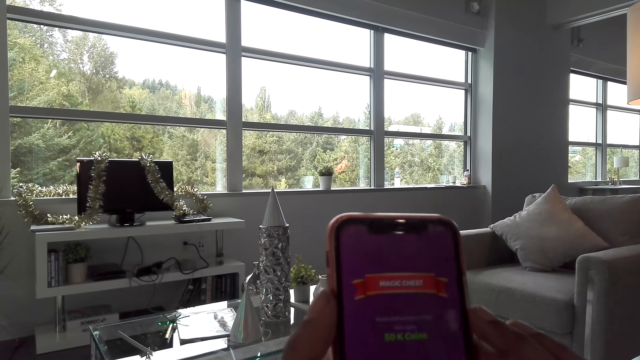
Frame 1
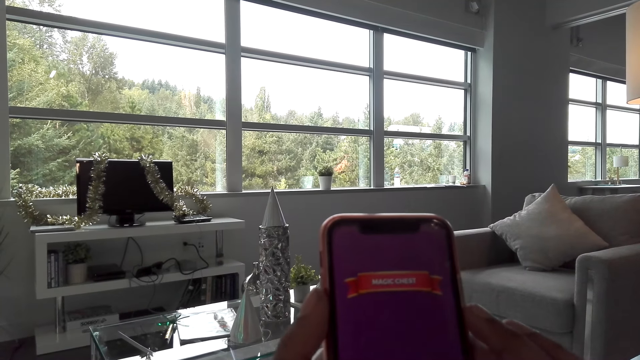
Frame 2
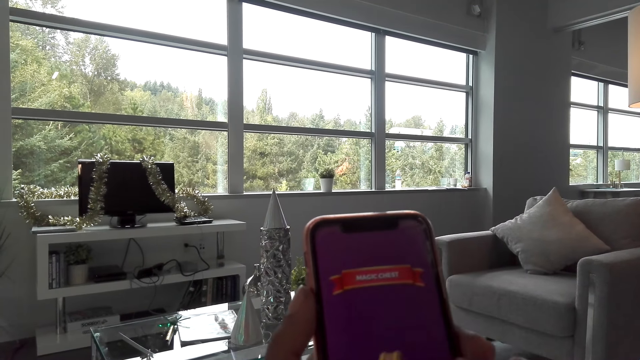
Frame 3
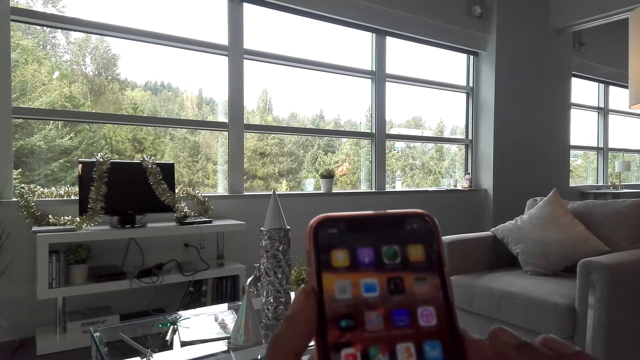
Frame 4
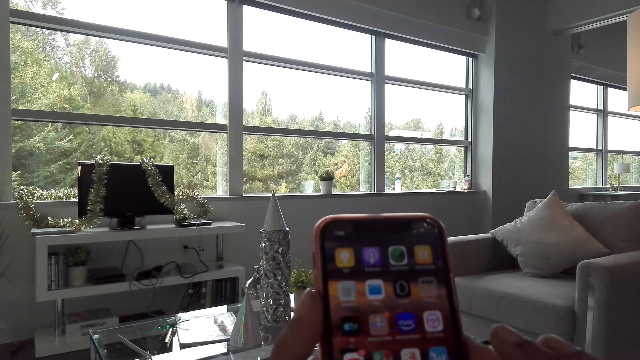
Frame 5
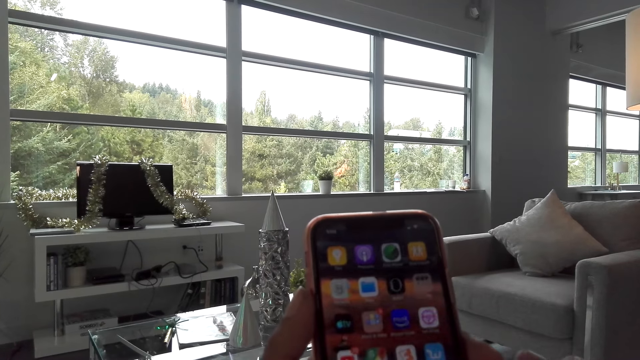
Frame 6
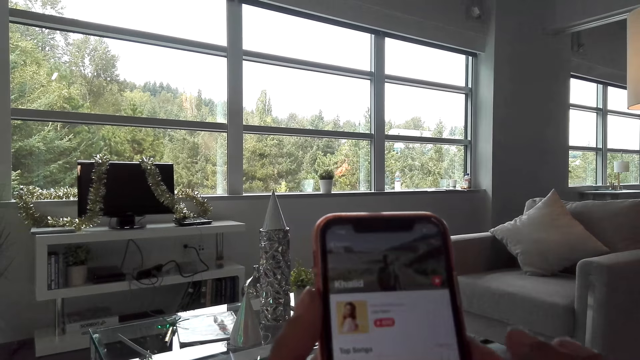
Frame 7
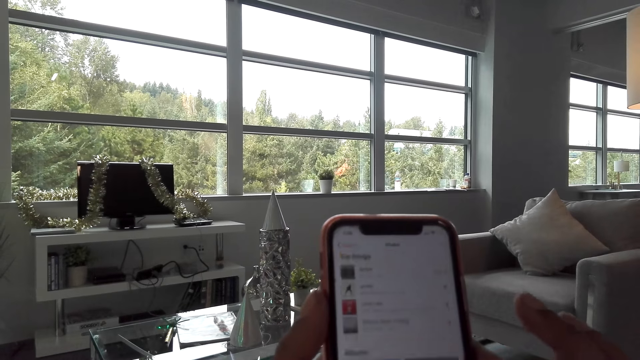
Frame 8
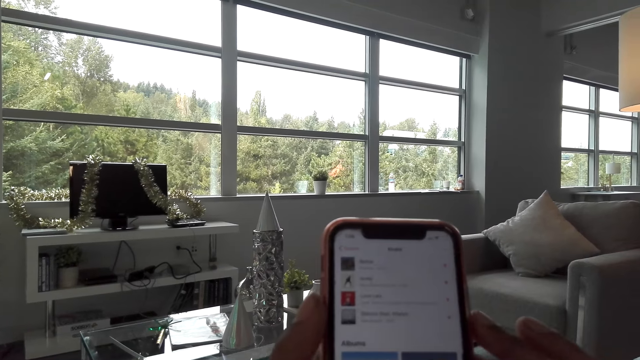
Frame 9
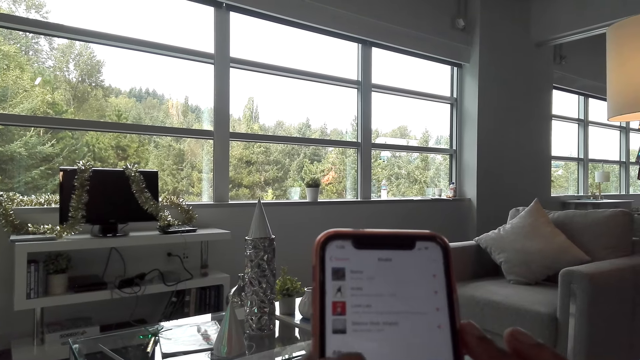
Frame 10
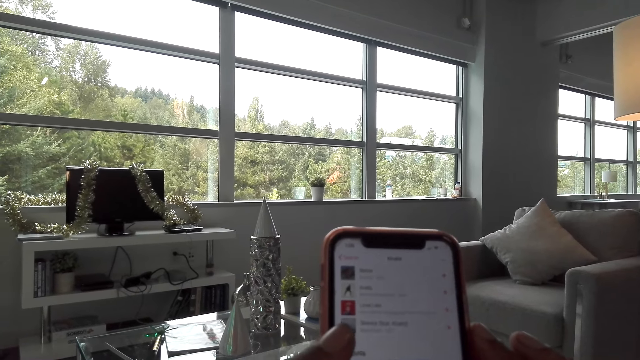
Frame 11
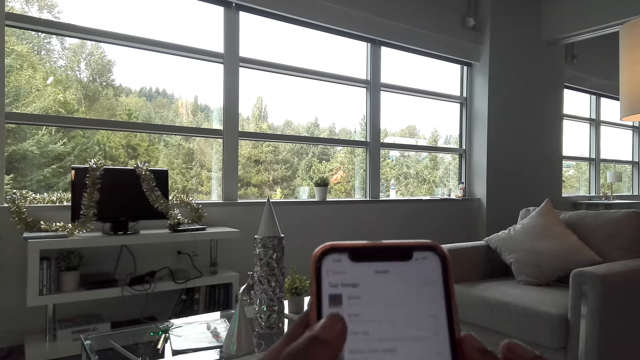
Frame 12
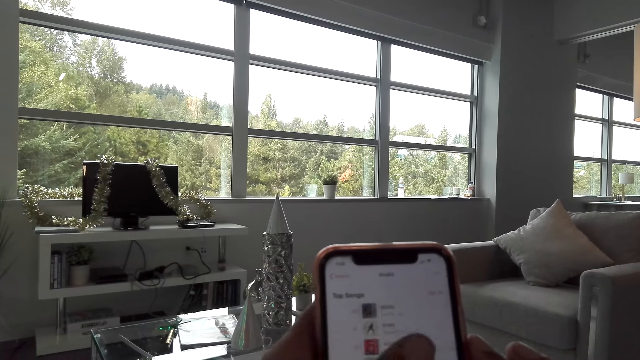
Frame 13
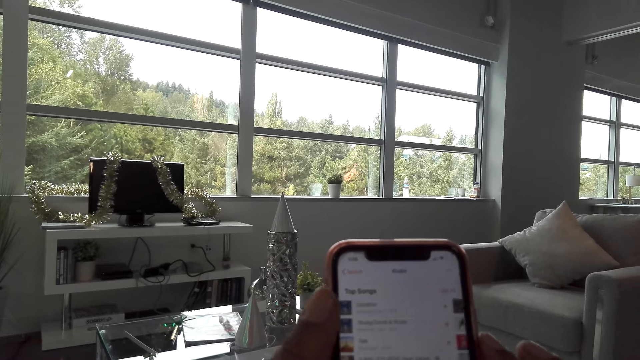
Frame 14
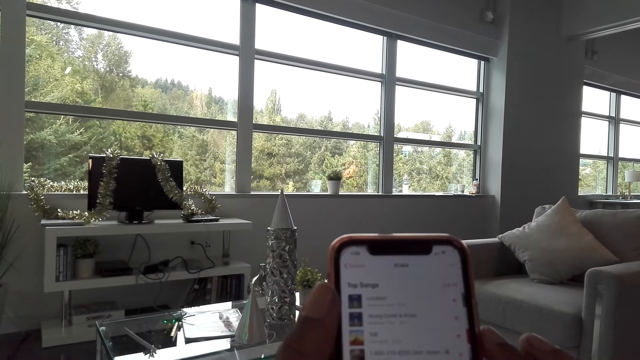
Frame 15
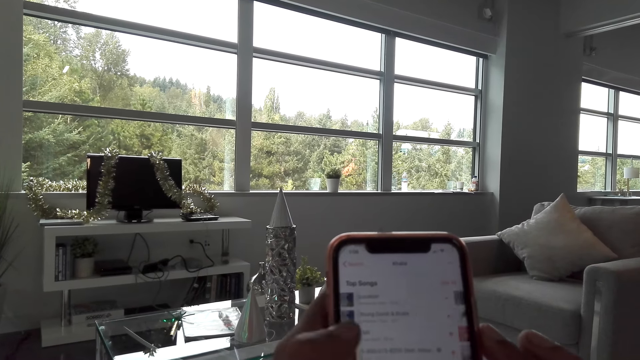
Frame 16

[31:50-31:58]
The camera wearer operates the mobile phone in the room.

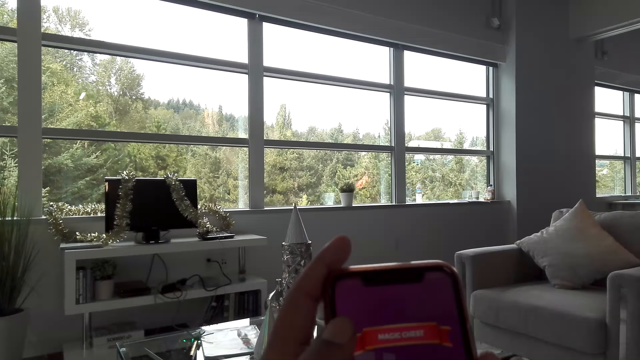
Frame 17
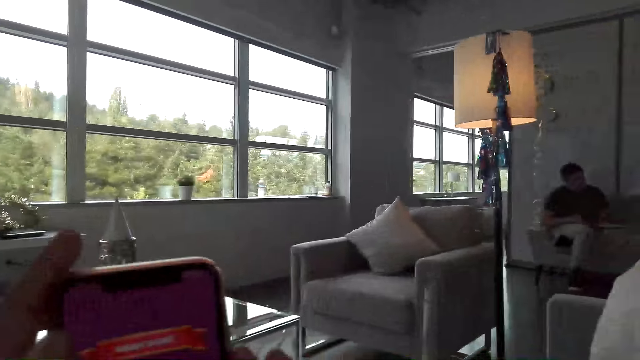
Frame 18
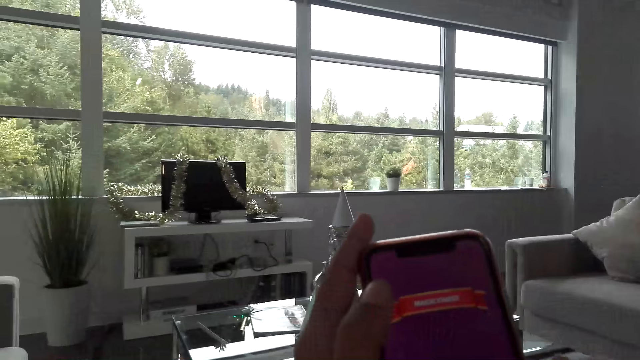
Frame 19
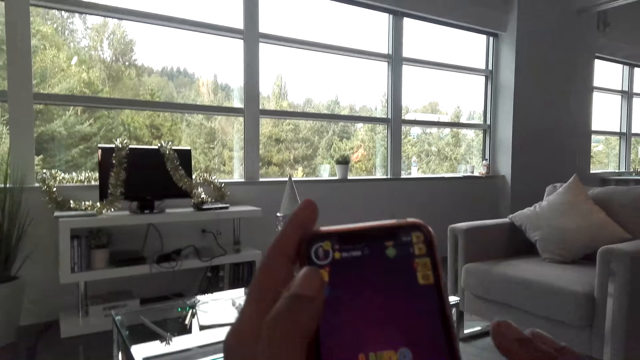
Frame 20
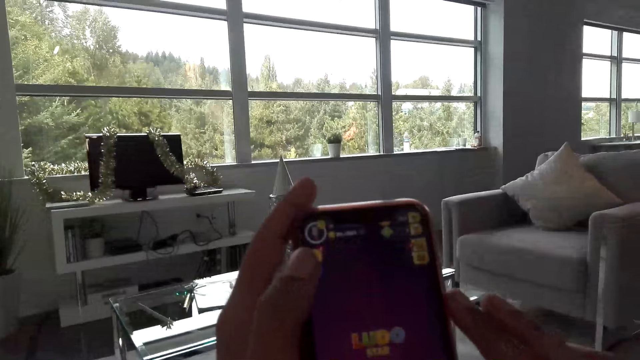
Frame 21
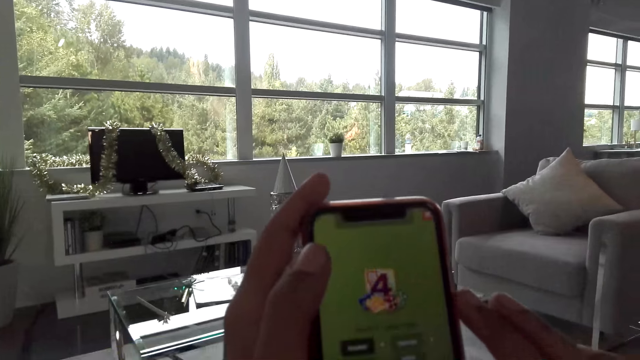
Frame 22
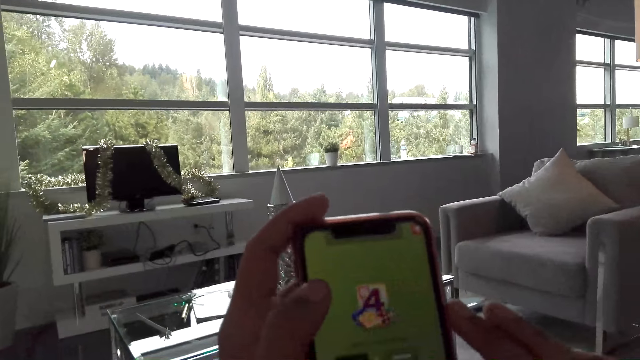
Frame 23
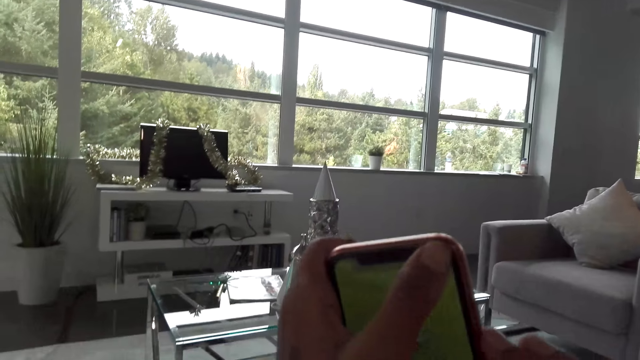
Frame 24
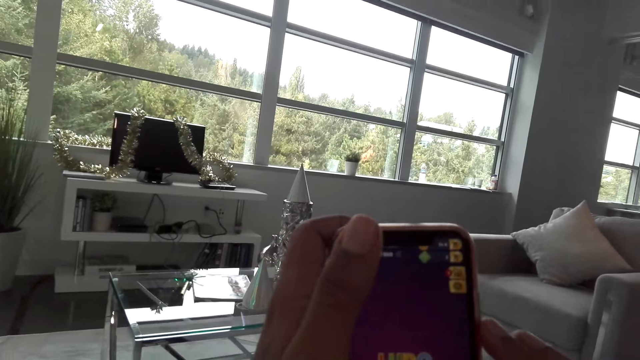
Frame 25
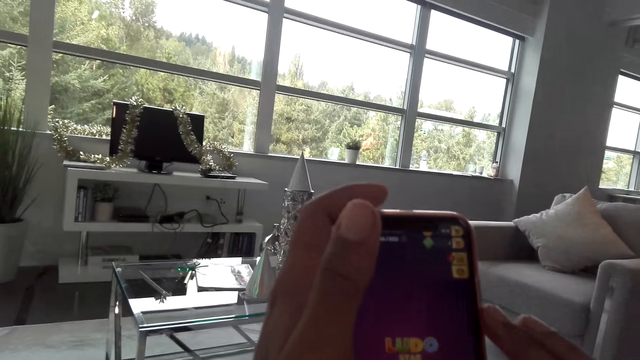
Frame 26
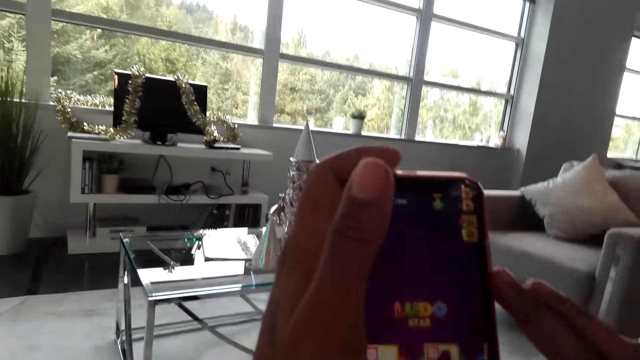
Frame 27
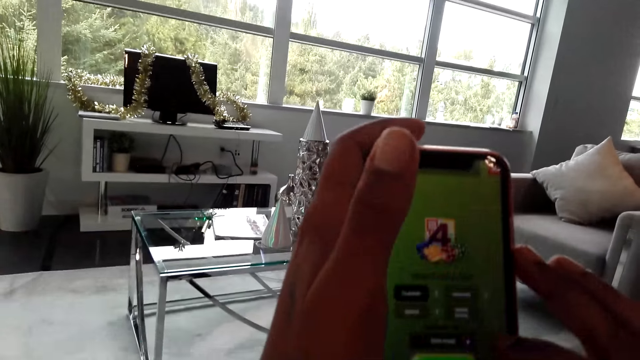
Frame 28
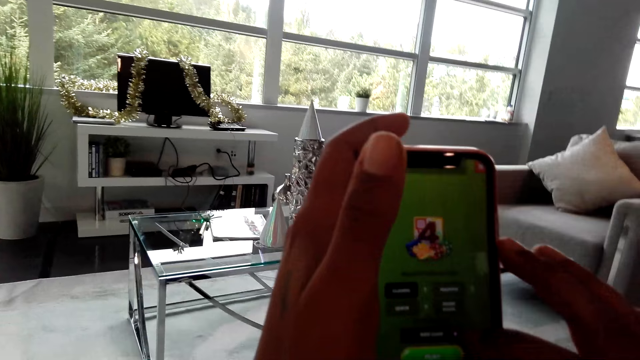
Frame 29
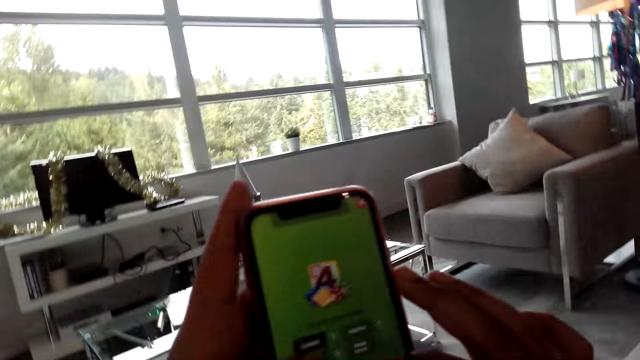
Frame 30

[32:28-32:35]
The camera wearer plays a game on the mobile phone.

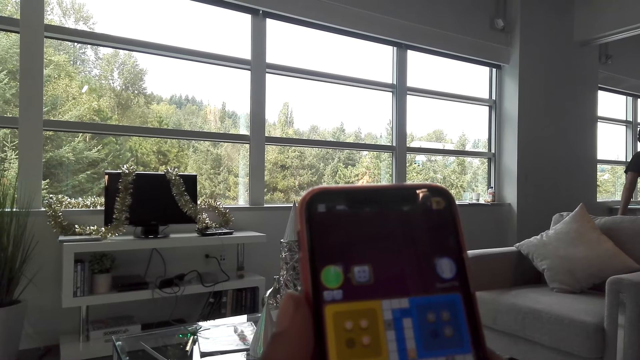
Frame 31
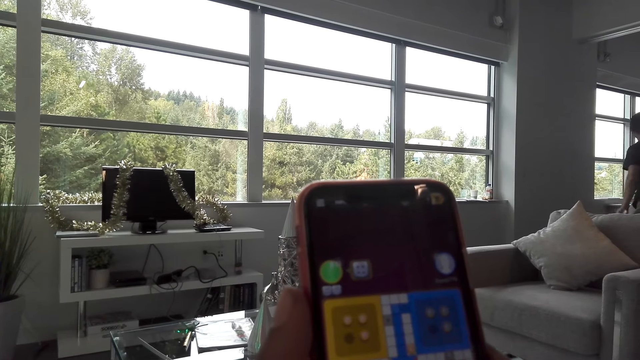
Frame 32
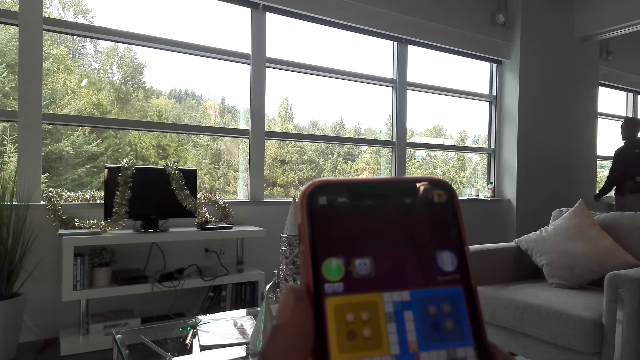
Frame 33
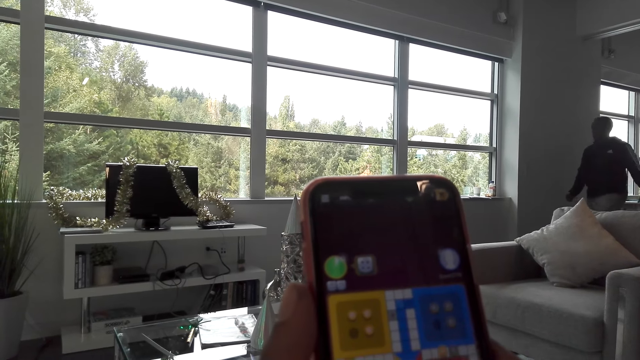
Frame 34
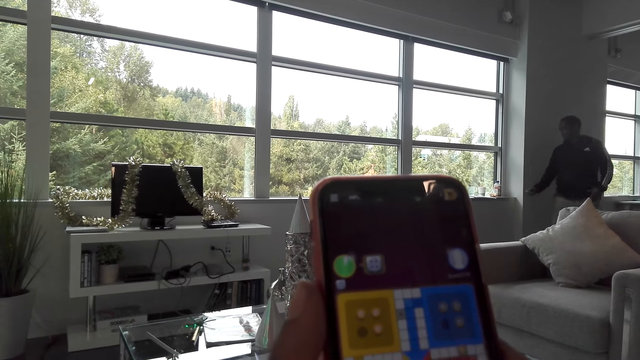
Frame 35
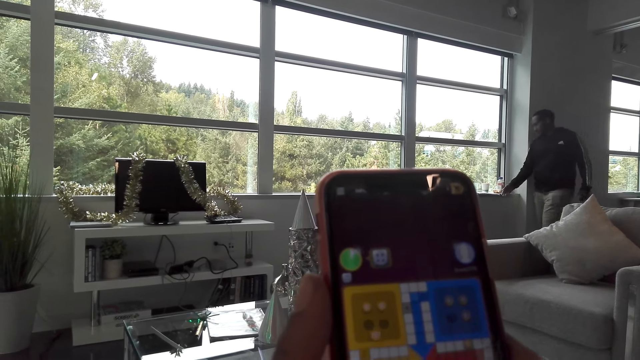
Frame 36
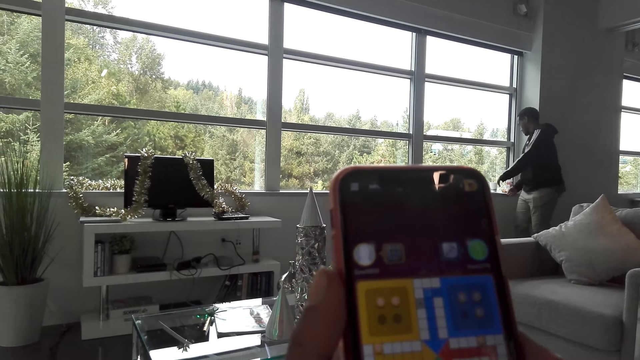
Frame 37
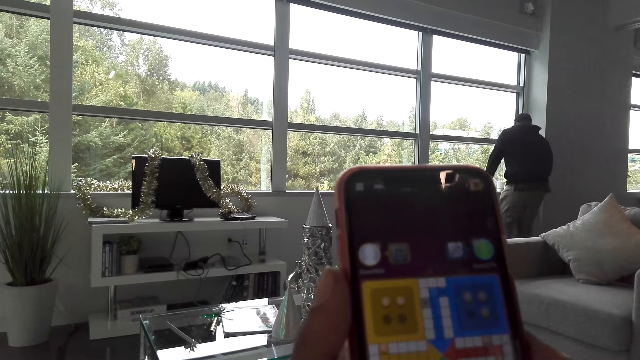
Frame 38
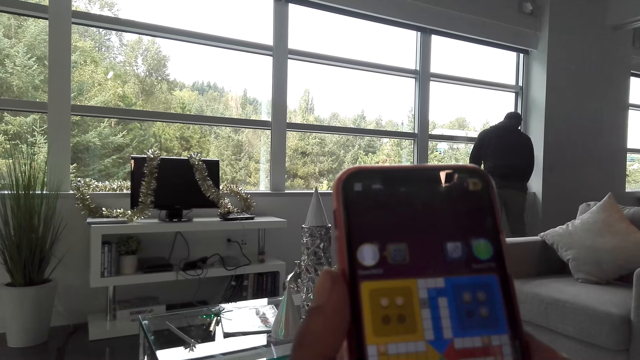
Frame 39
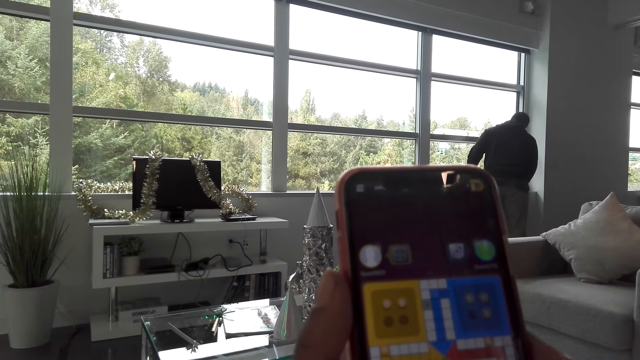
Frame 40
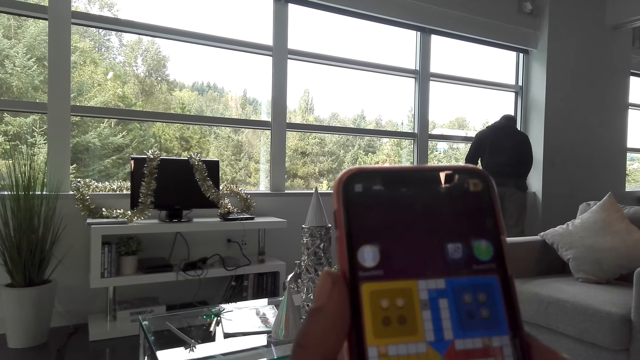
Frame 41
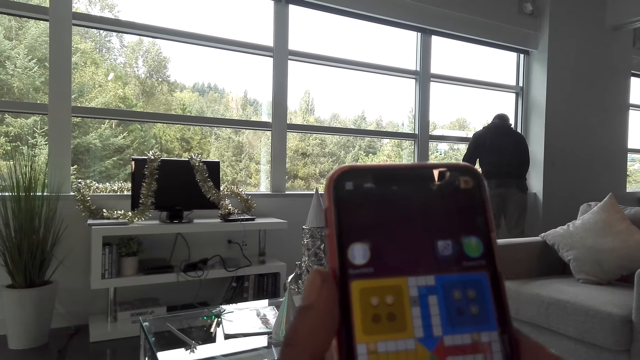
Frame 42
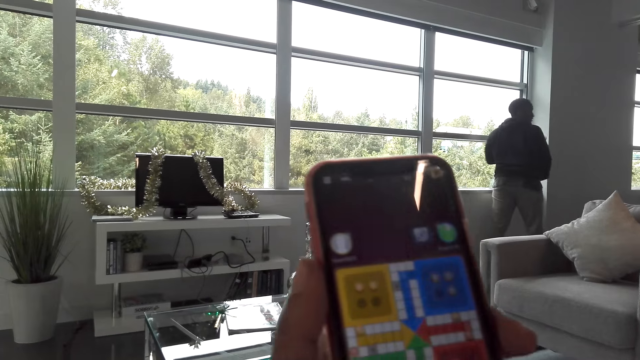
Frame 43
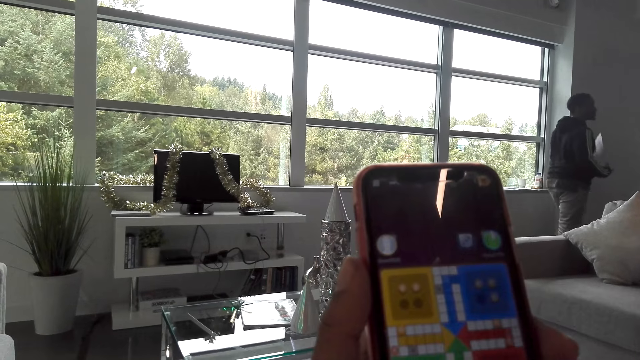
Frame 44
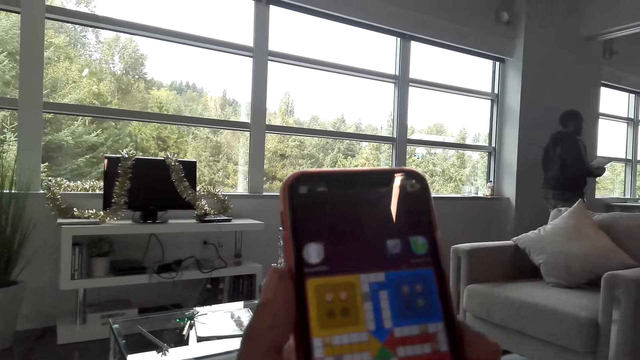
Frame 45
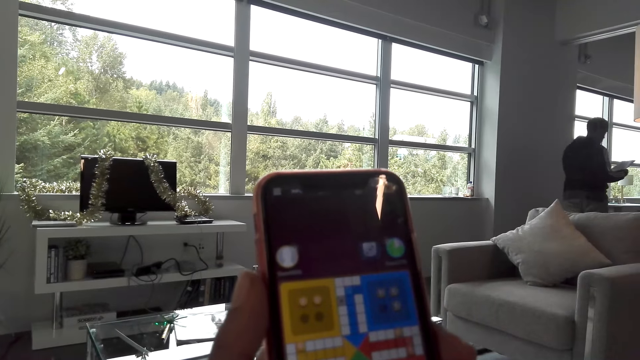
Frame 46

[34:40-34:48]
A person walks in the room.
